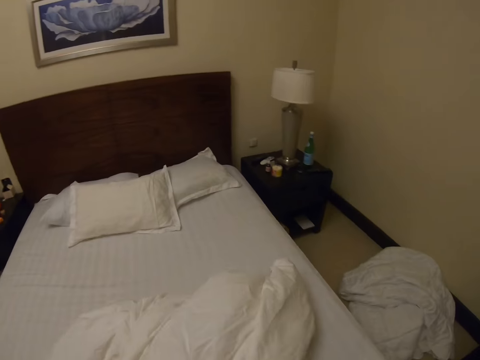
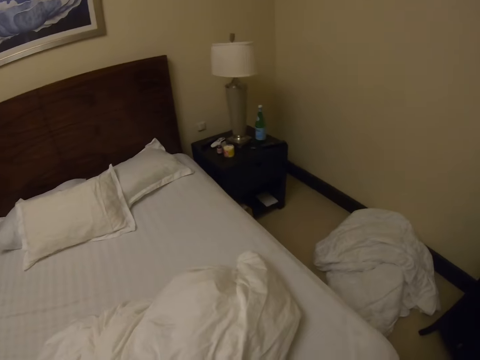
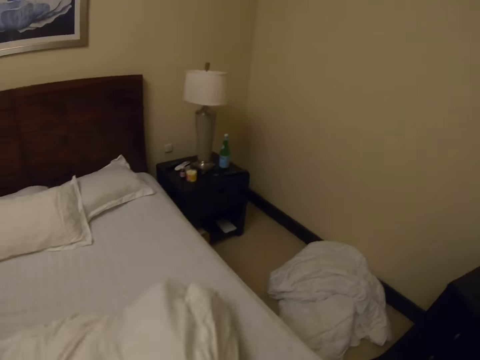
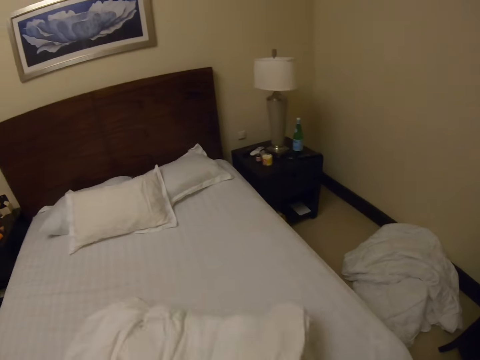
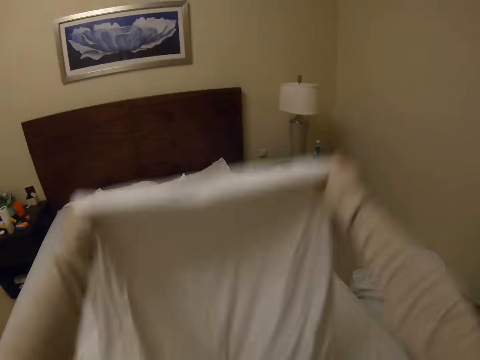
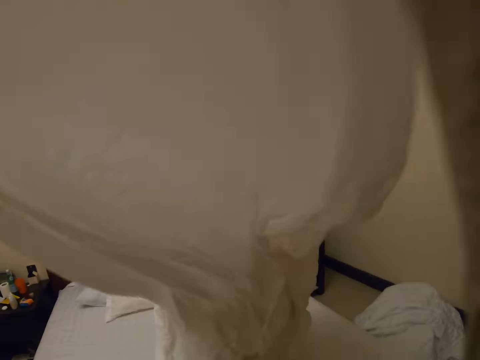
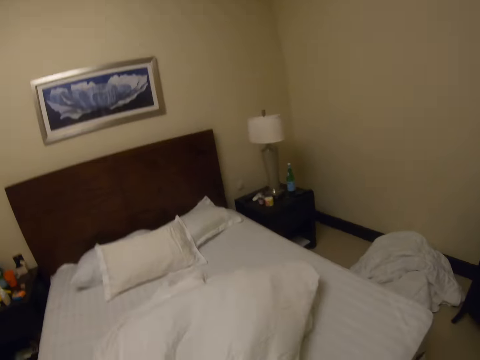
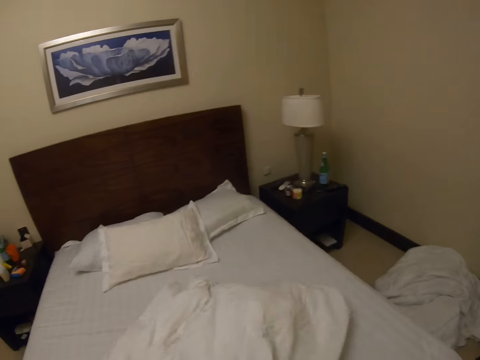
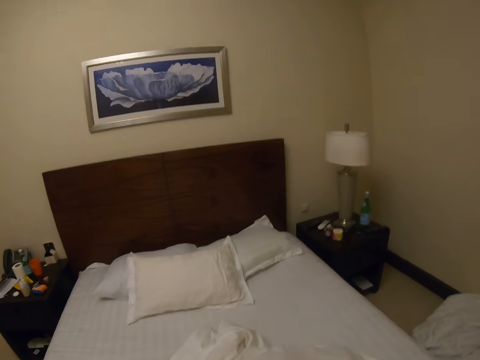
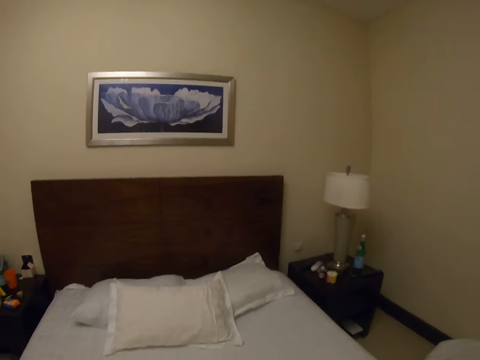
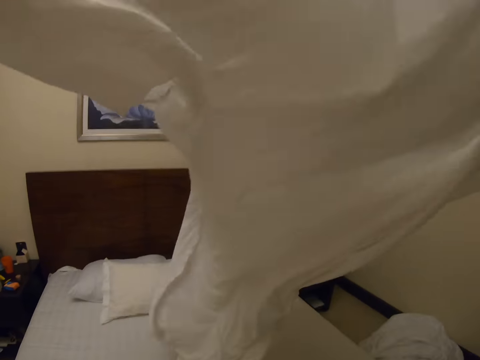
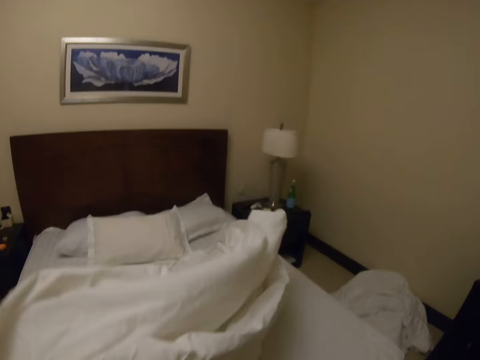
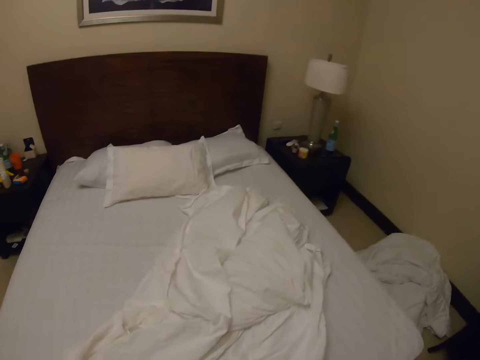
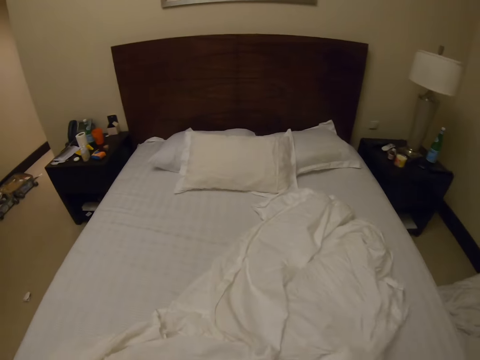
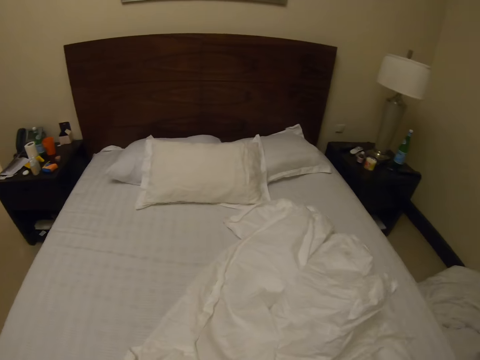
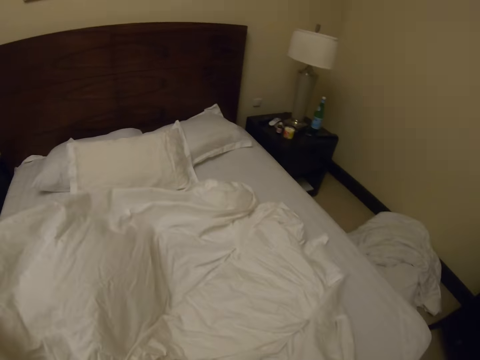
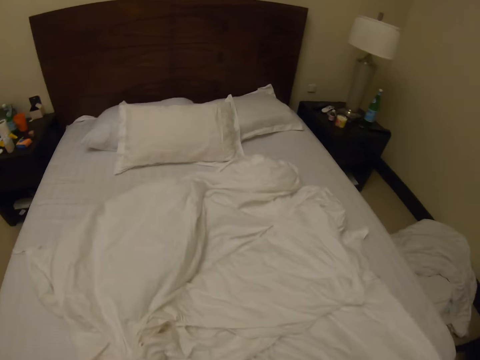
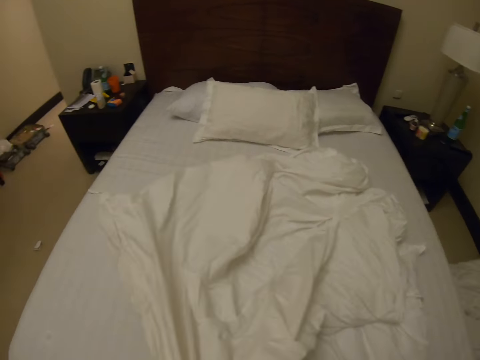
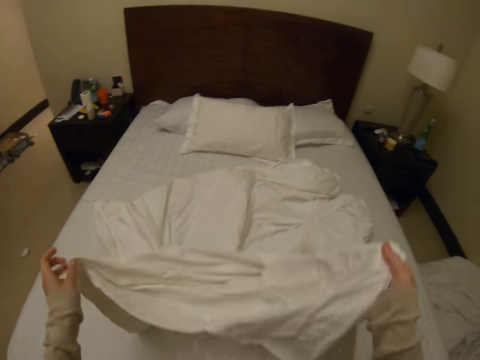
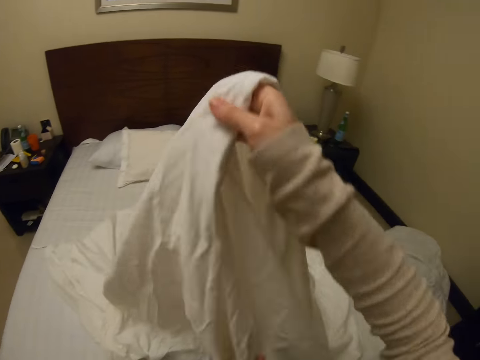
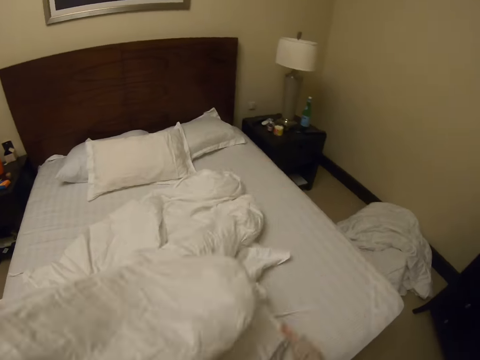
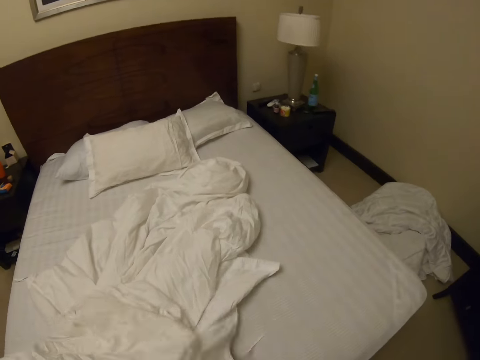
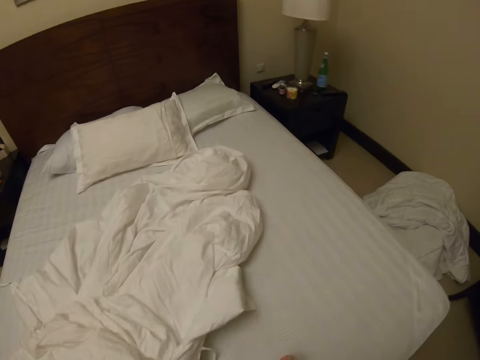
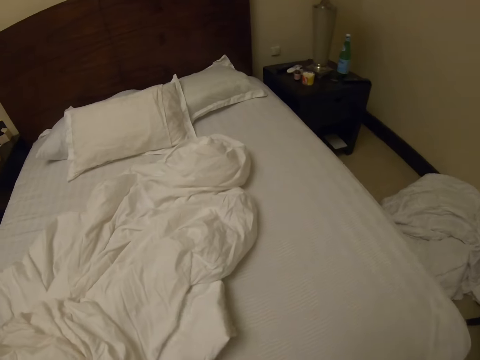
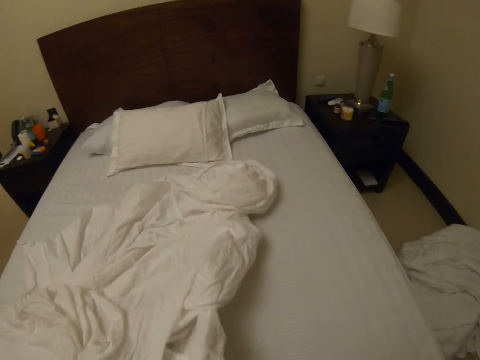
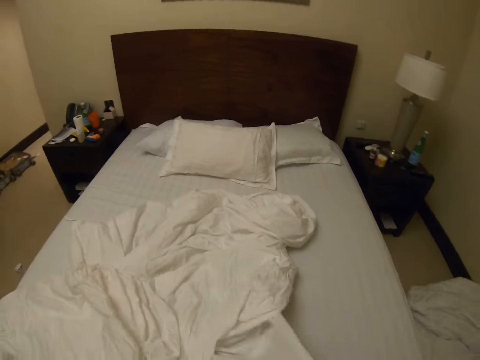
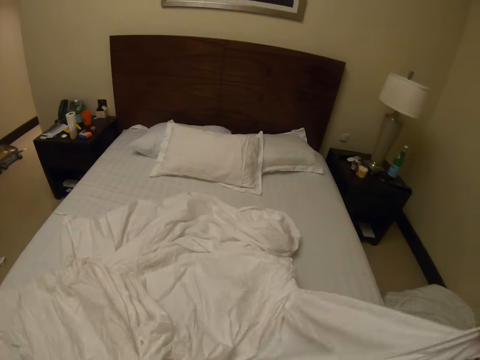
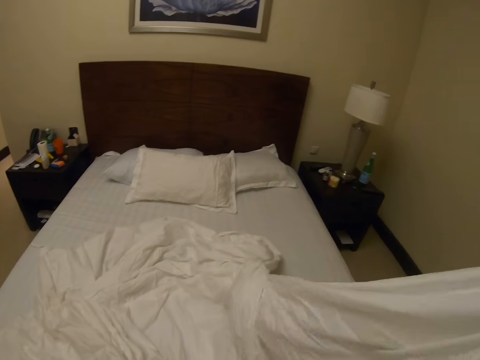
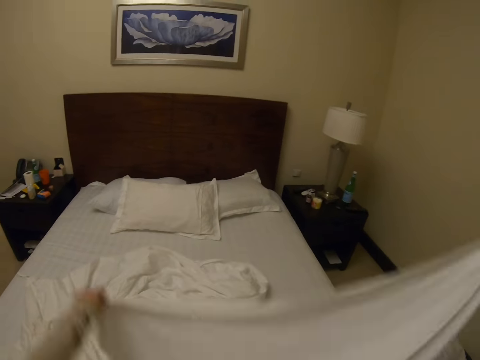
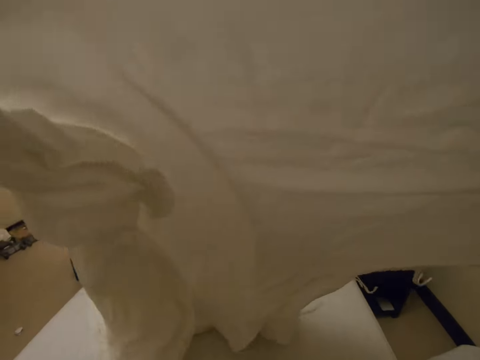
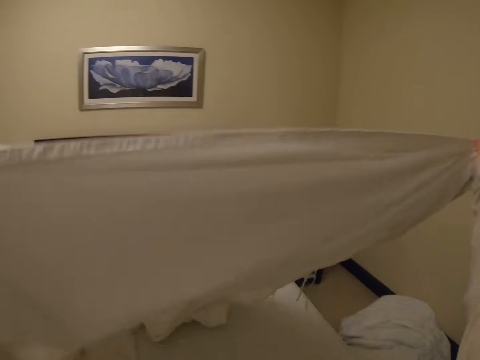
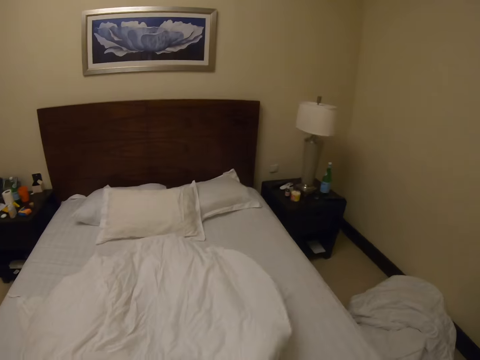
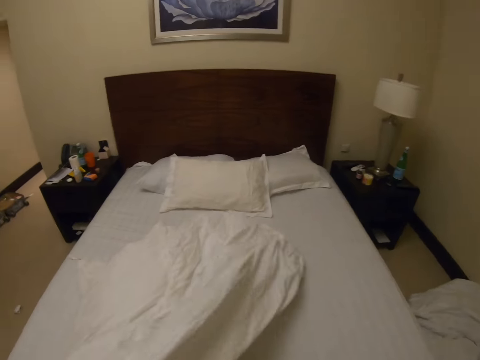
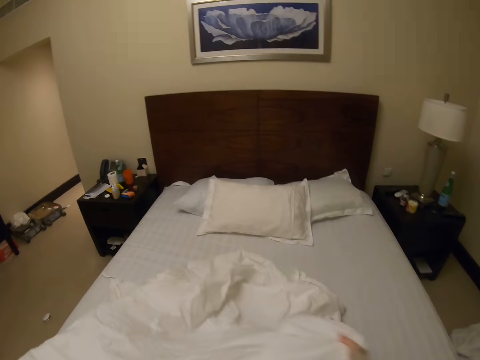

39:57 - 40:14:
The camera wearer takes the duvet cover. They spread the duvet cover on the bed. They shake the duvet cover. They spread the duvet cover.

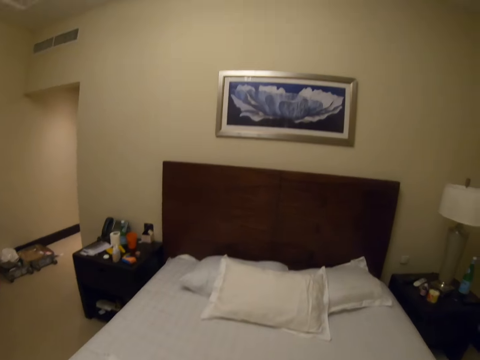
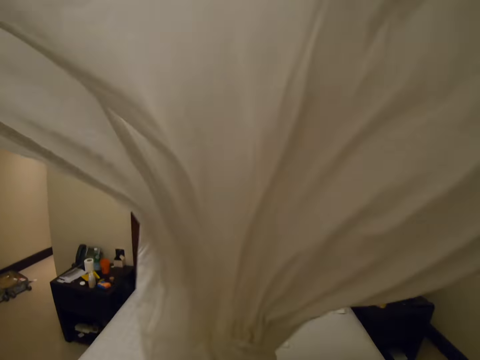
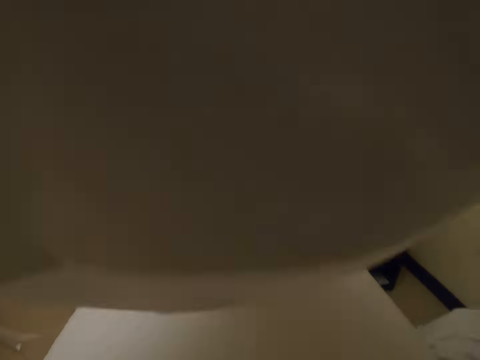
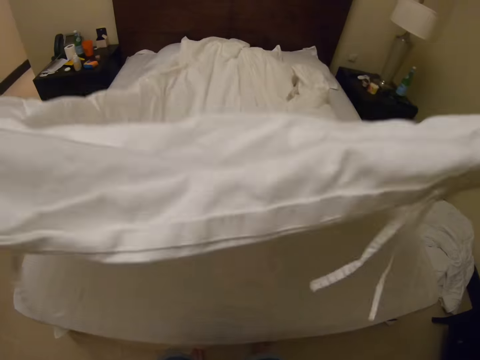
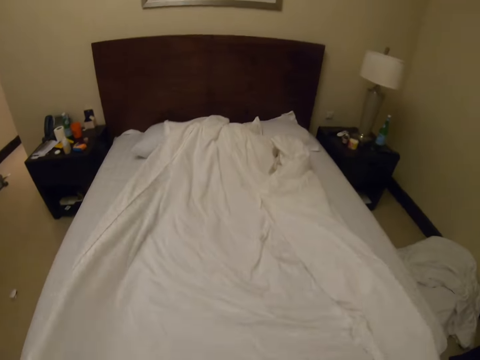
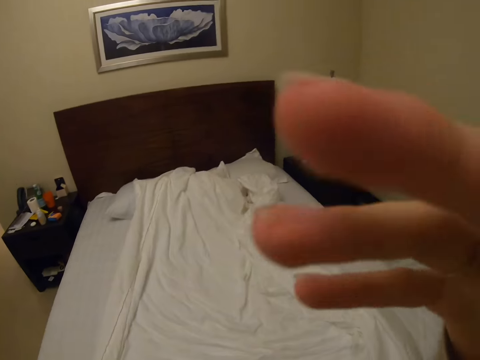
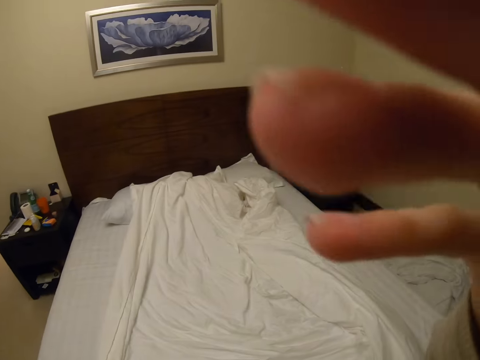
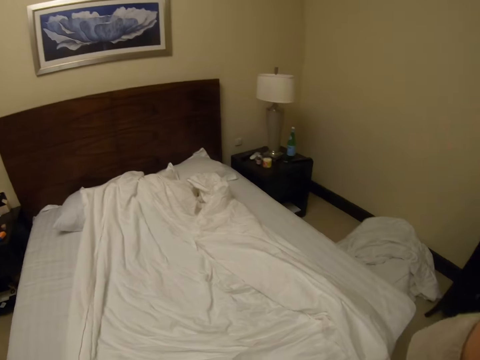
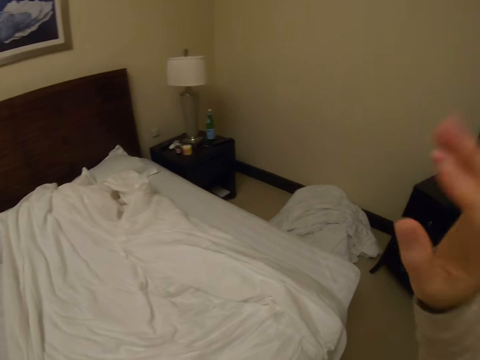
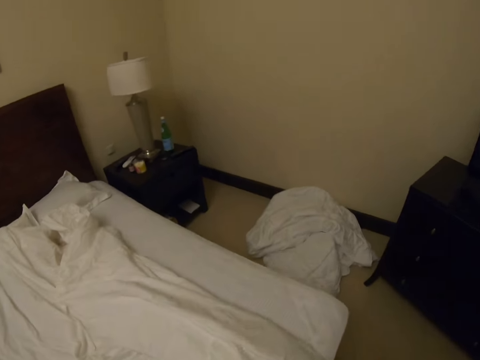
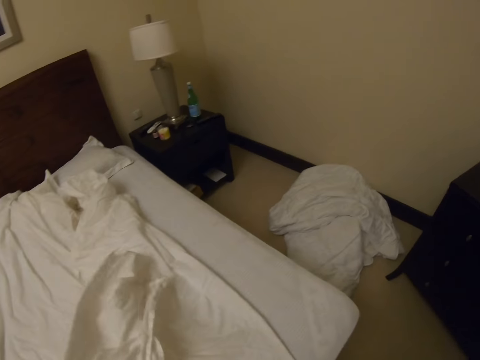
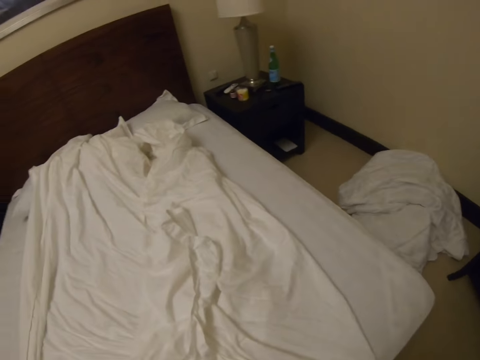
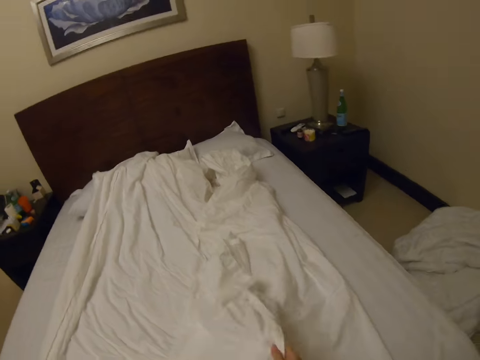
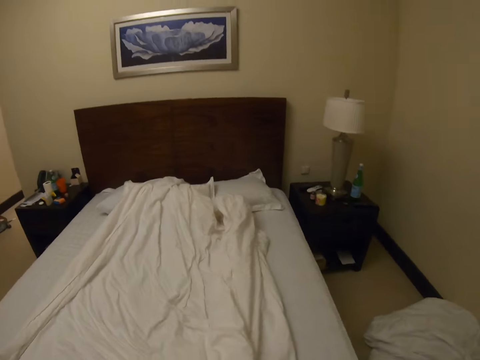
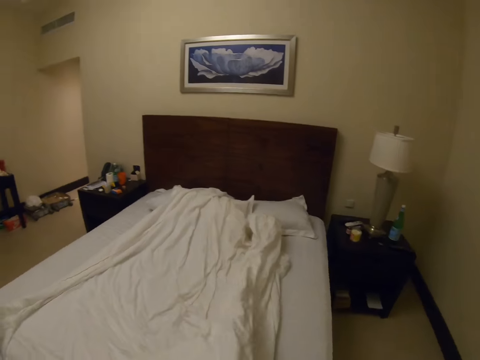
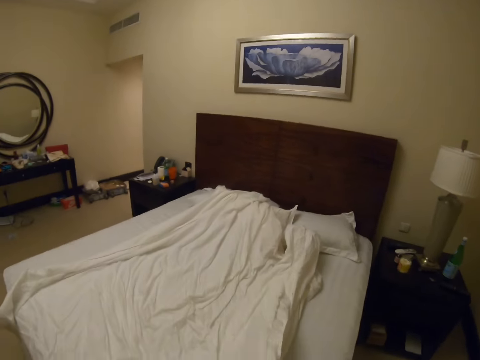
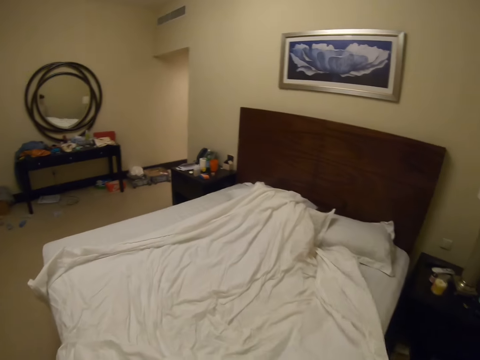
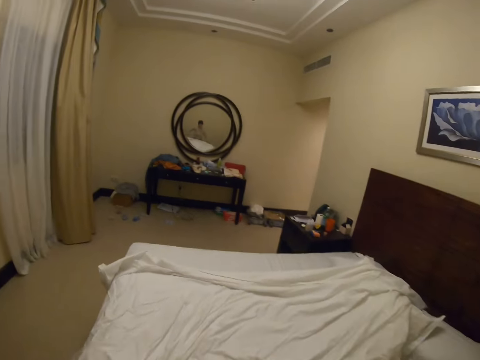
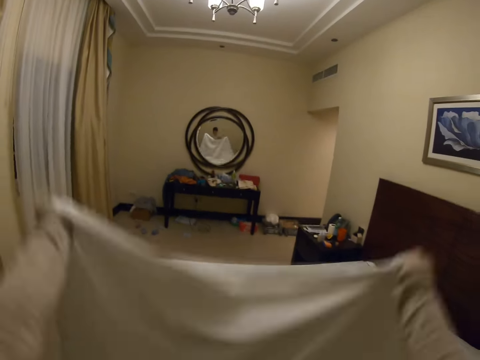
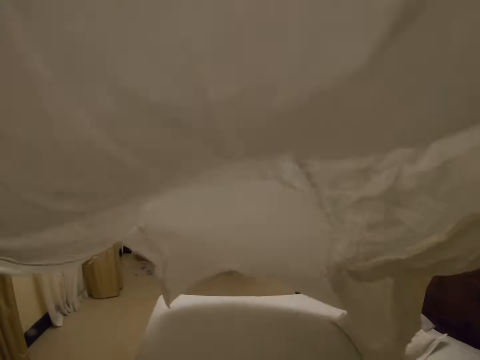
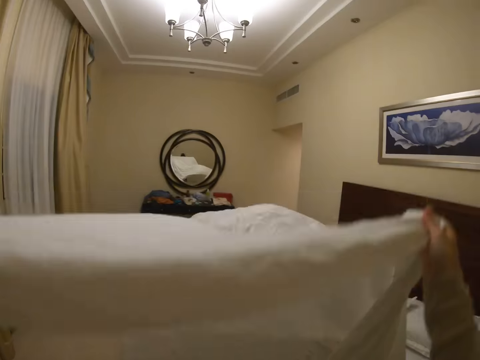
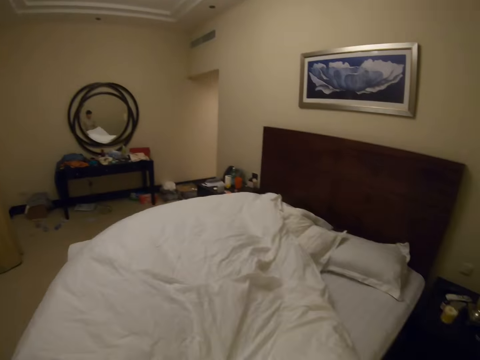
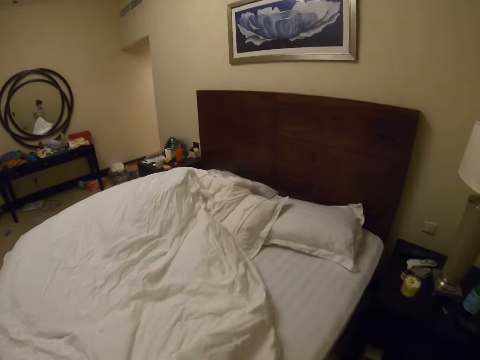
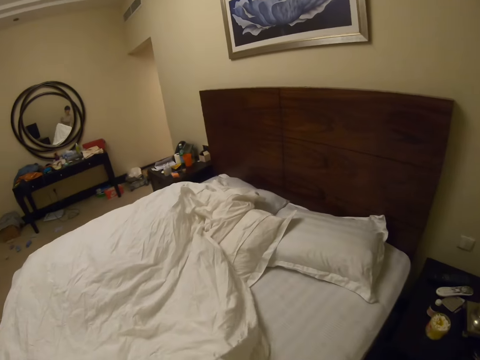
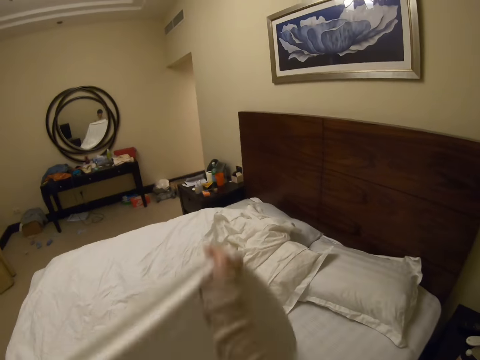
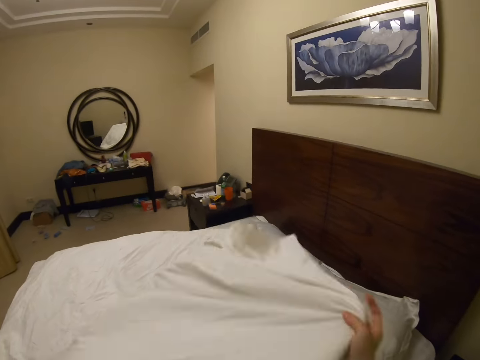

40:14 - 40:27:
The camera wearer shakes the duvet cover. They adjust the camera. They hold the duvet cover. They shake the duvet cover.
